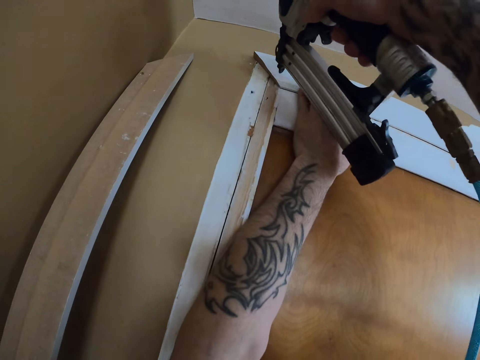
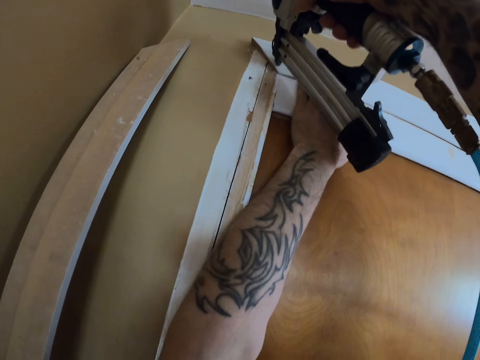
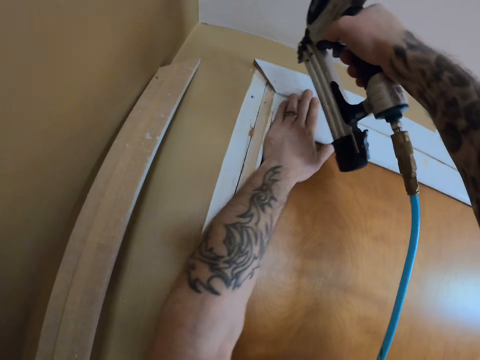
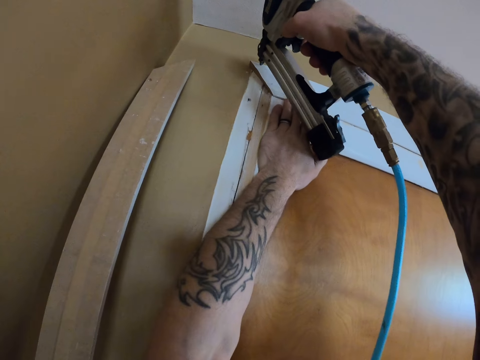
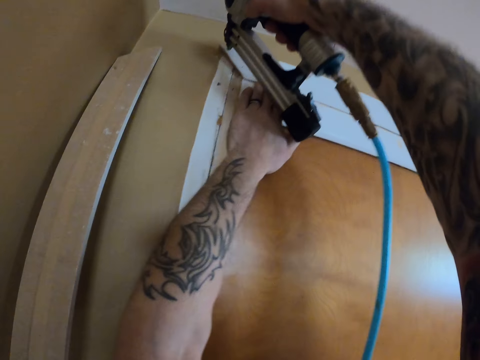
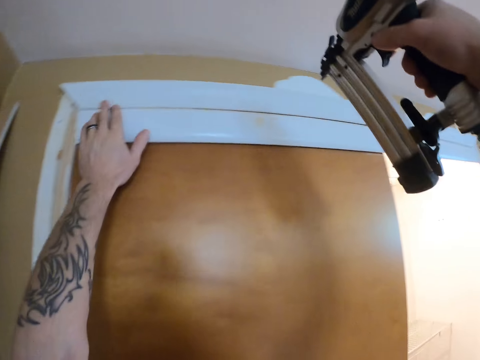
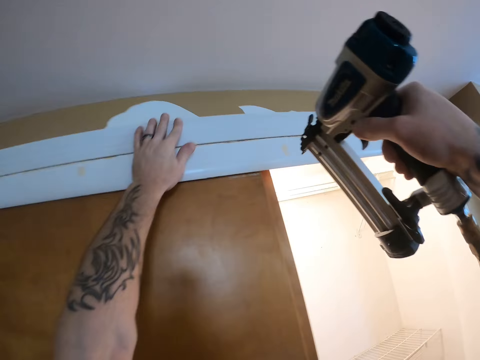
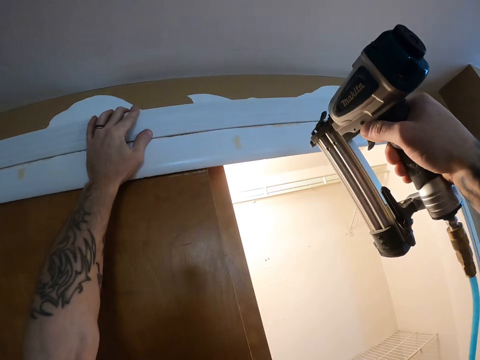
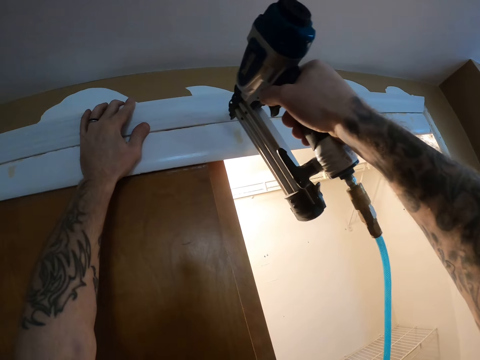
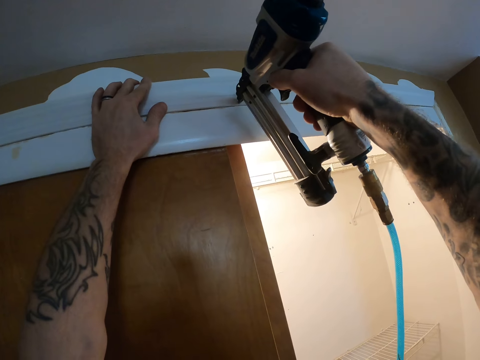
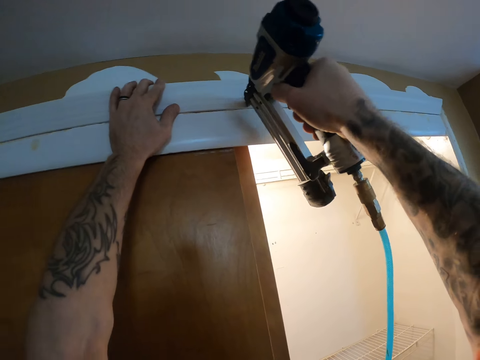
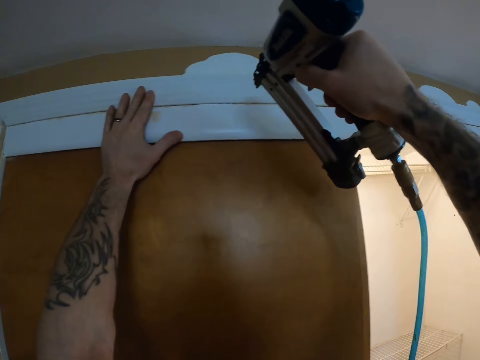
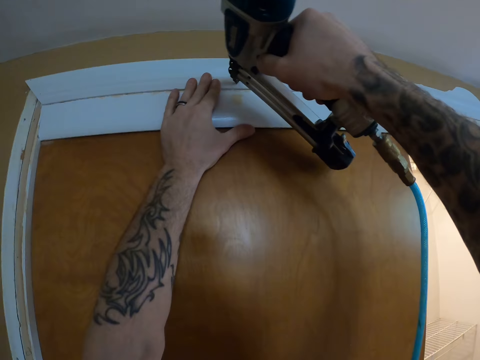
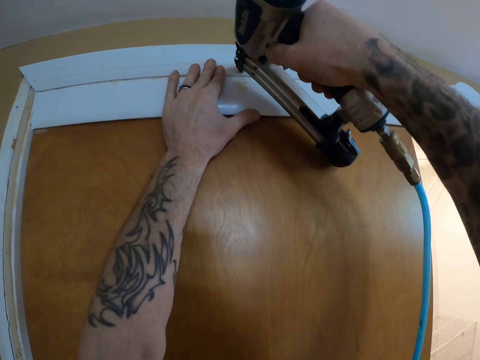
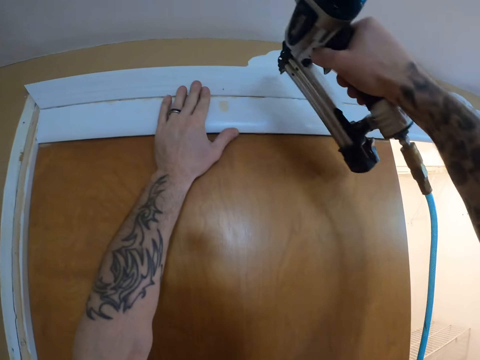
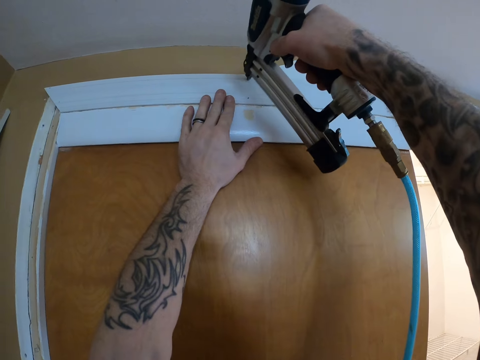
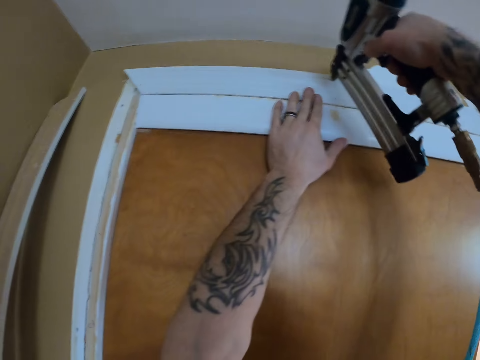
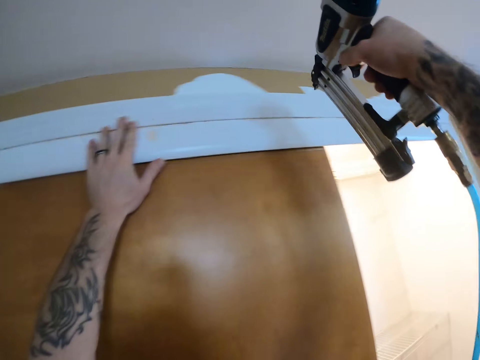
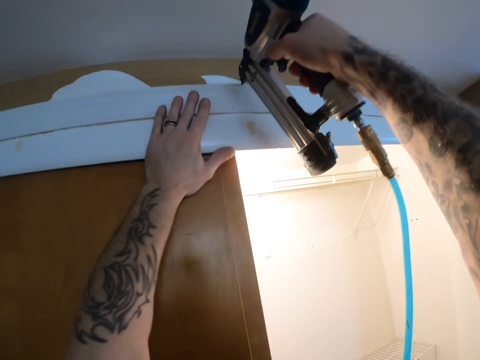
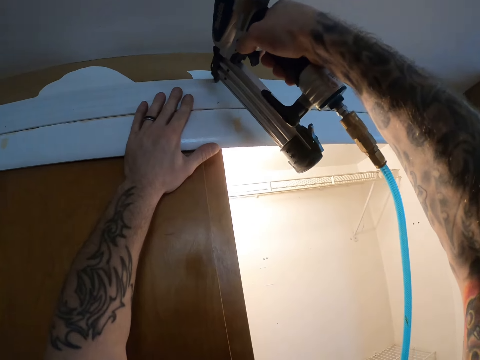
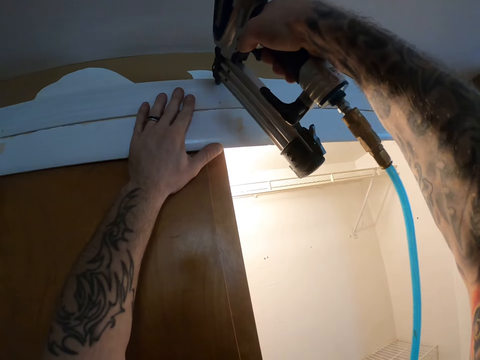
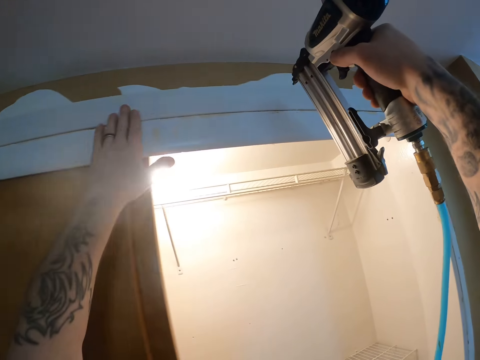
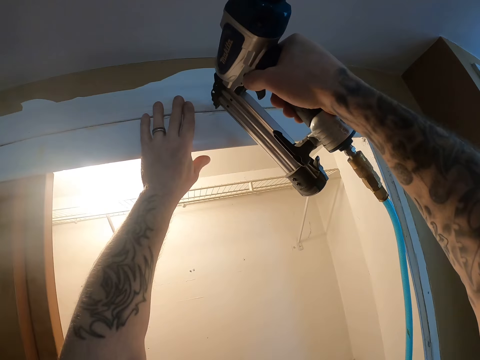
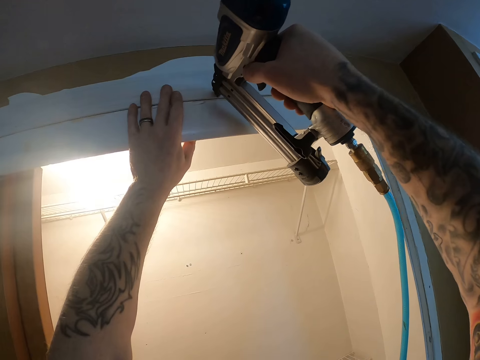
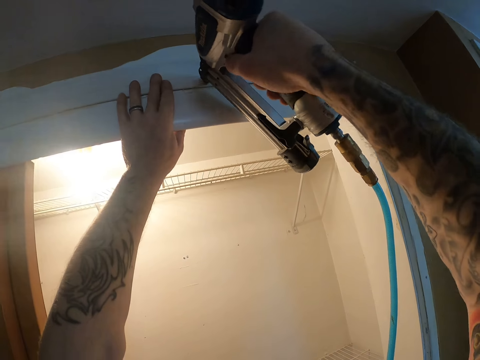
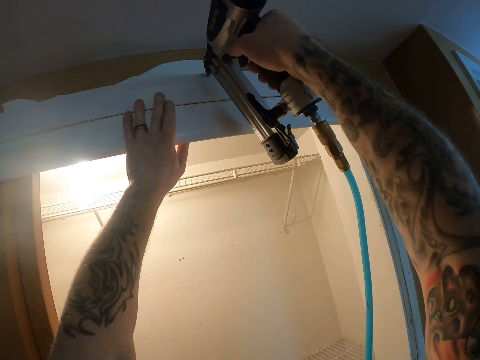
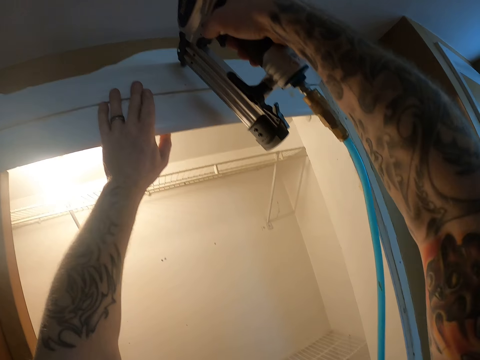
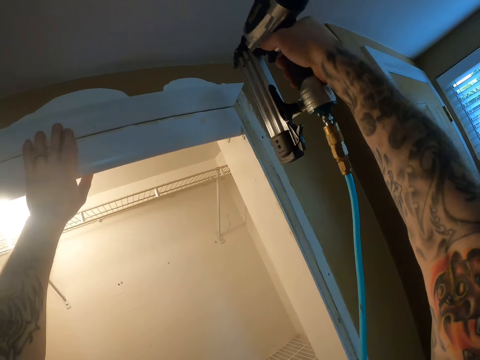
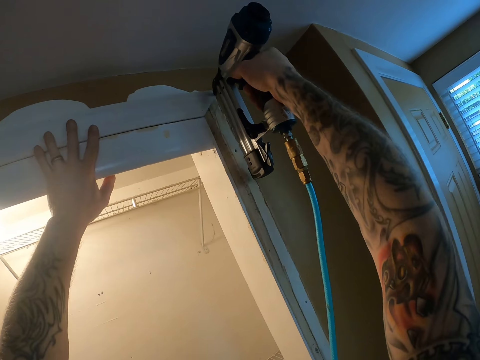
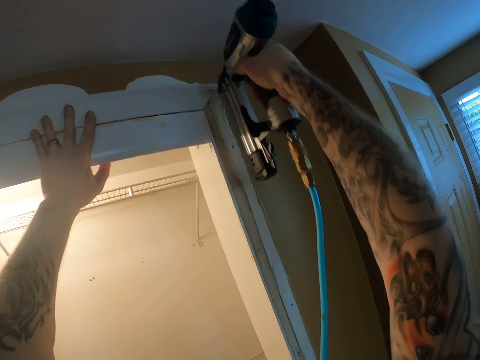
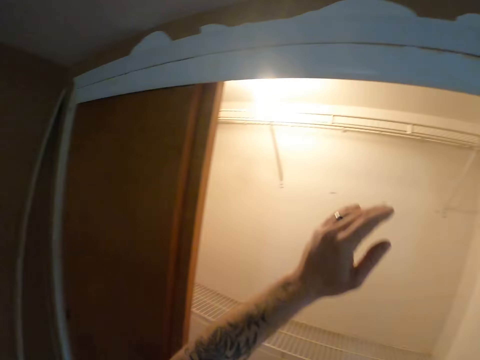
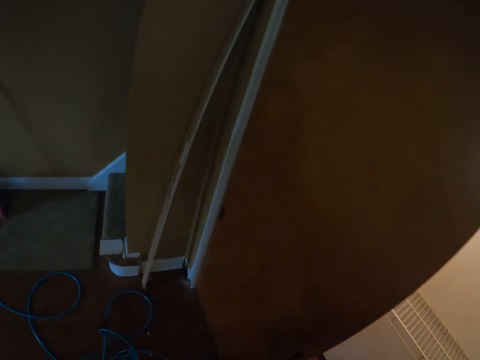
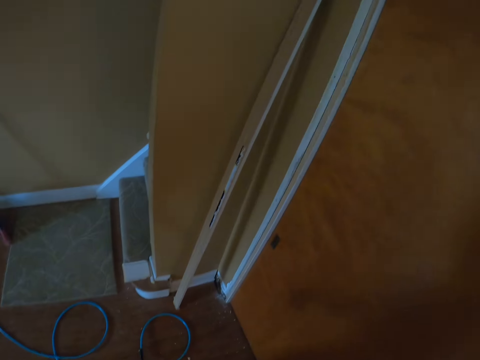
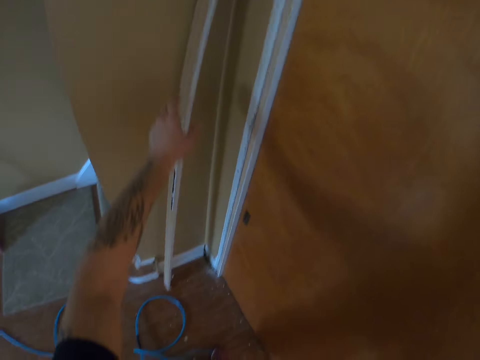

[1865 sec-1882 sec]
The camera wearer drills. They fix the door jamb.
